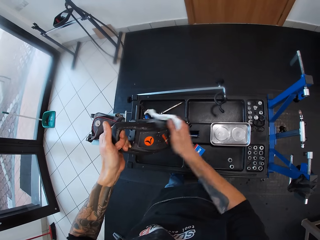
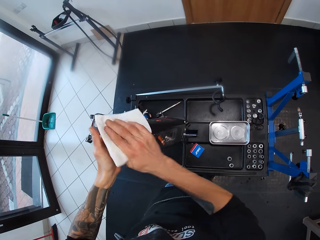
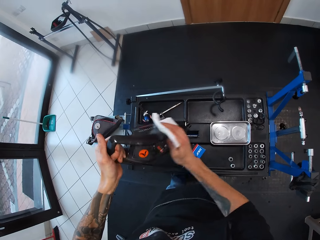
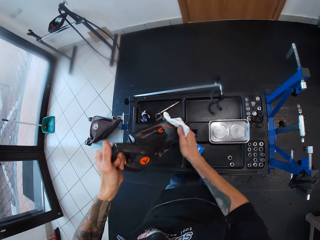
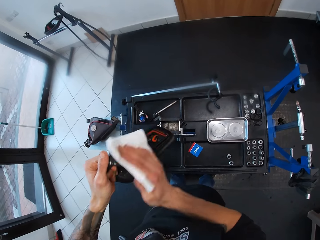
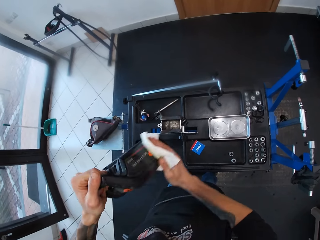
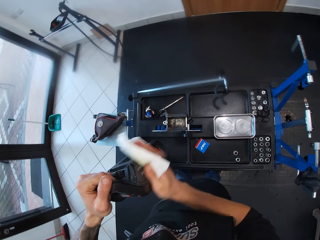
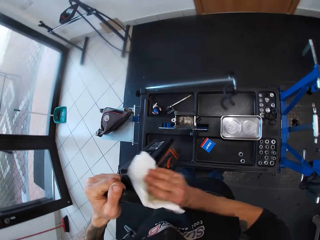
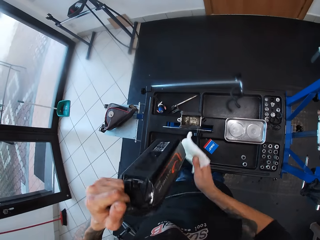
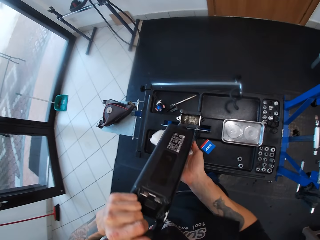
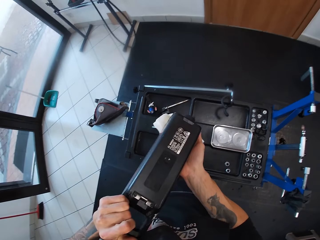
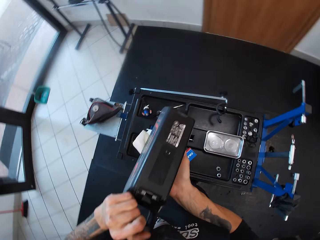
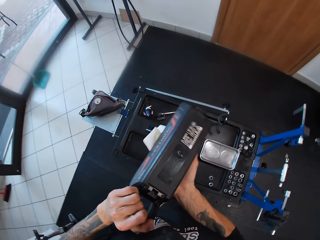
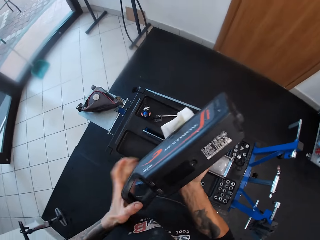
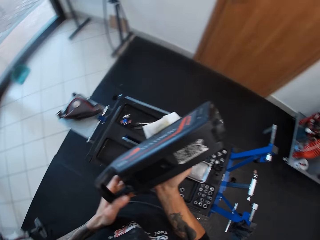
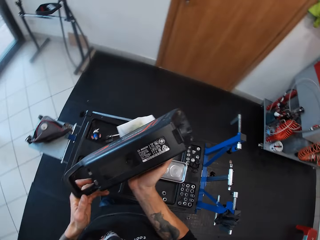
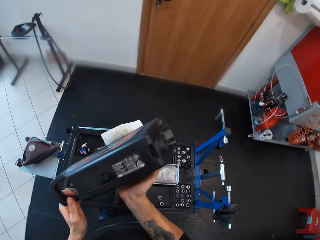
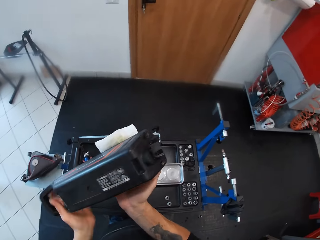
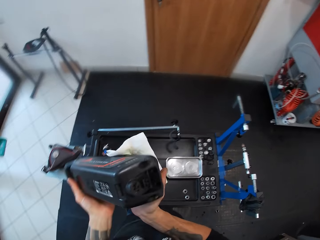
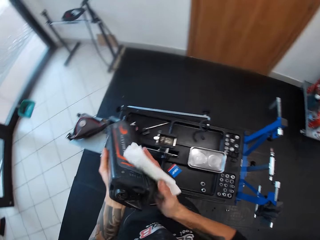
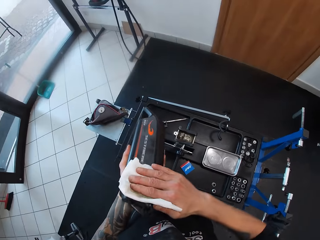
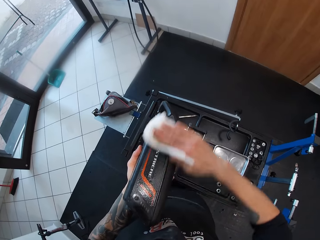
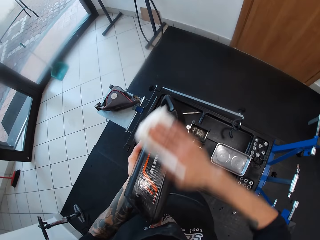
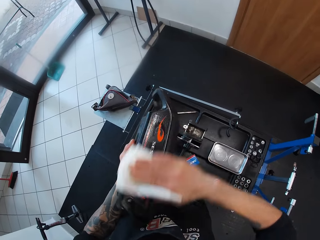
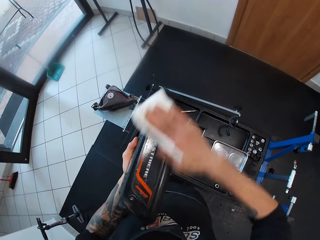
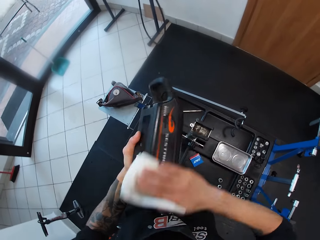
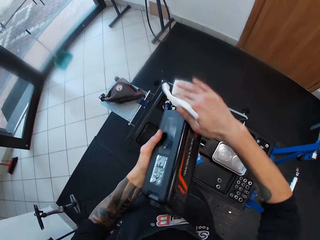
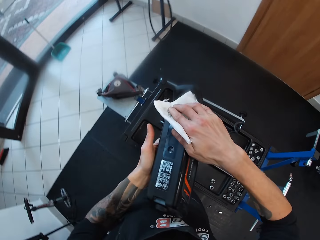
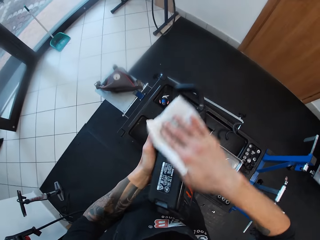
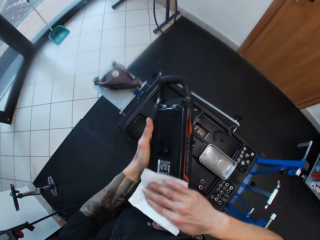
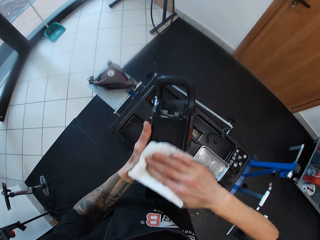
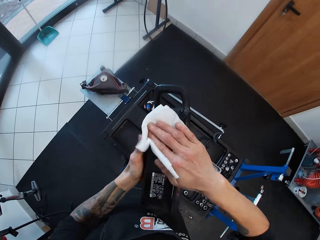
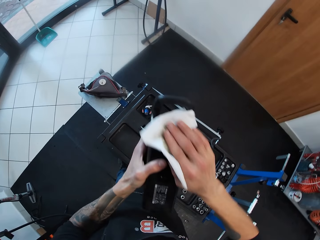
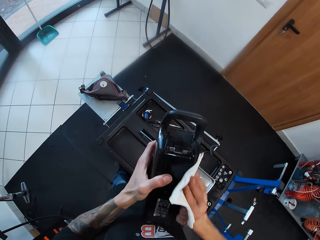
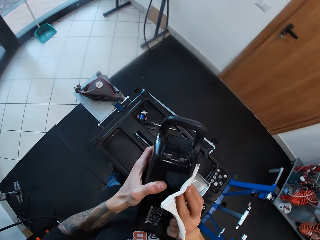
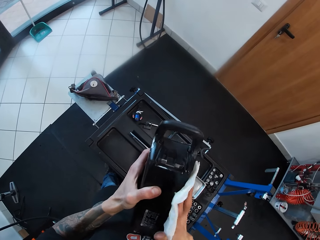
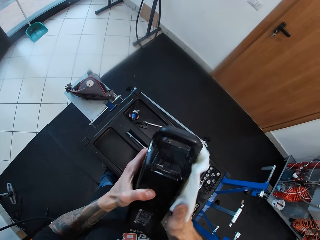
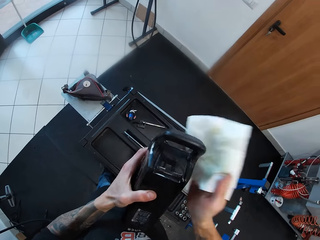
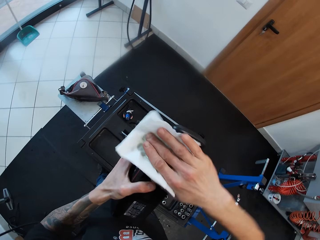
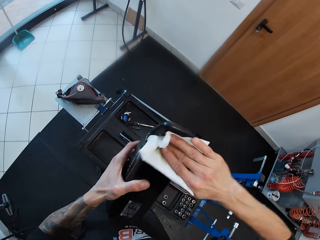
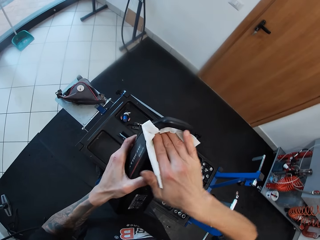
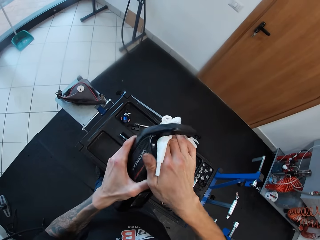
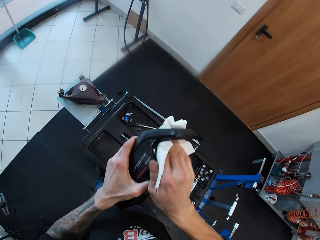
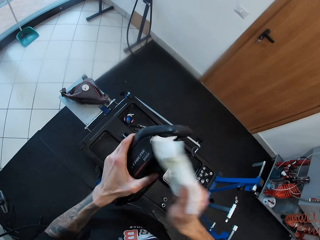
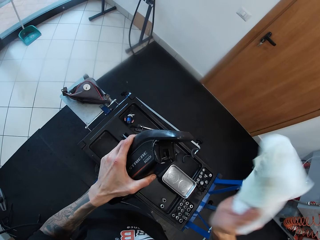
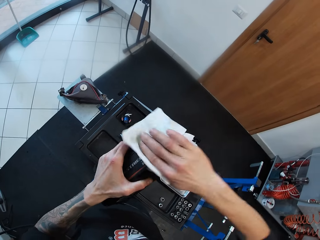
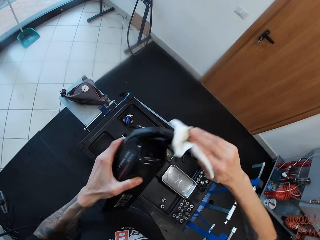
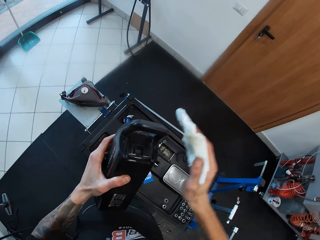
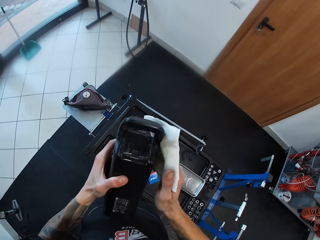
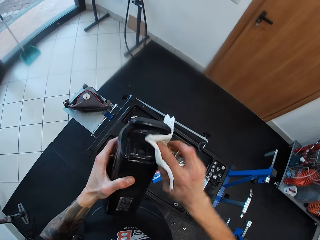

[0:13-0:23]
The camera wearer lifts something with the left hand. They wipe something with a tissue. They look at something. They wipe something with a tissue. They wipe it again.

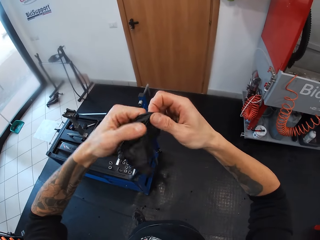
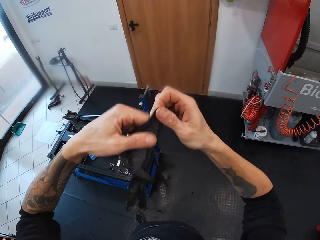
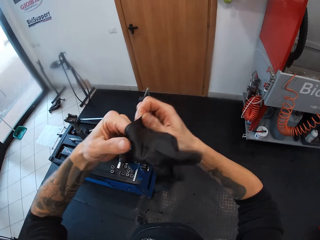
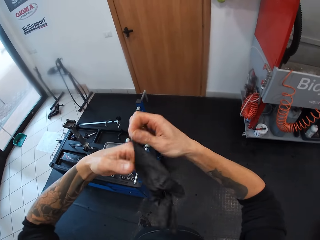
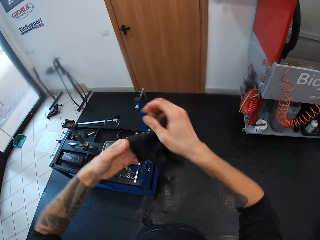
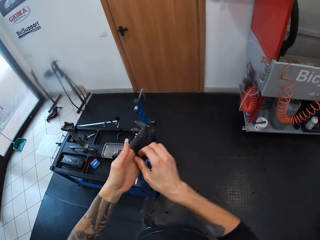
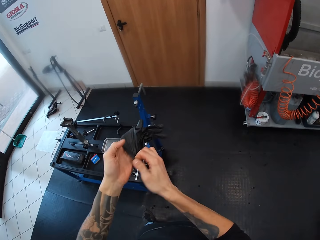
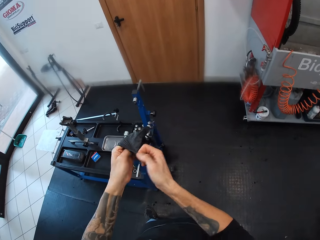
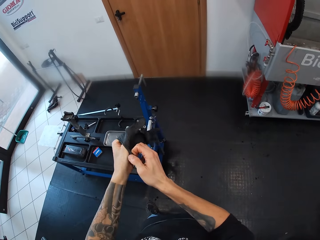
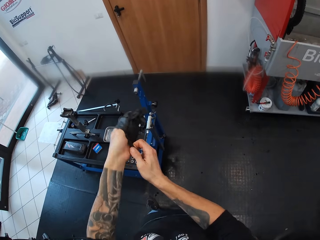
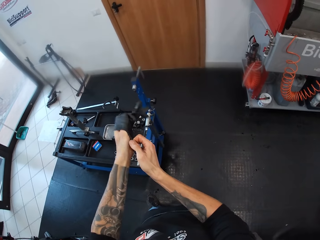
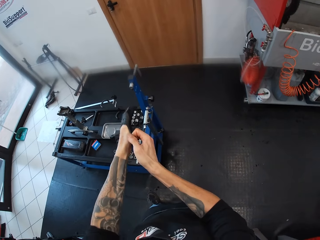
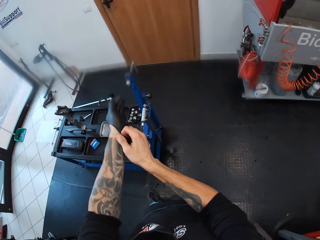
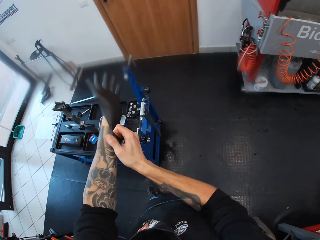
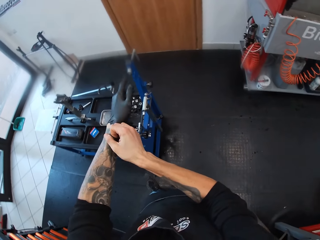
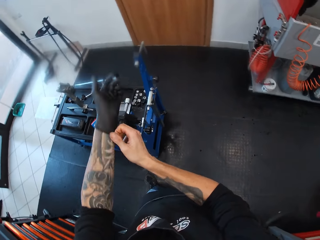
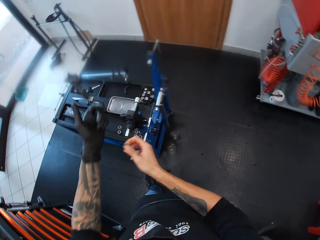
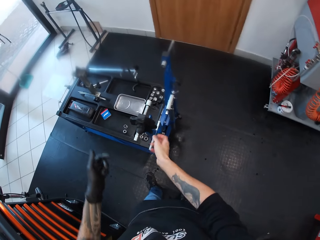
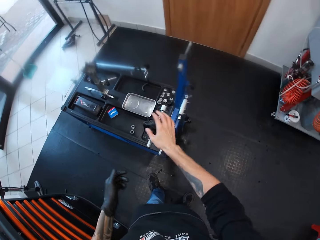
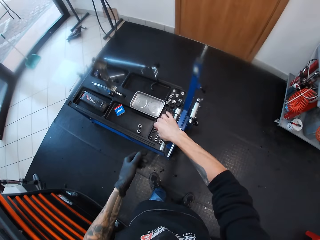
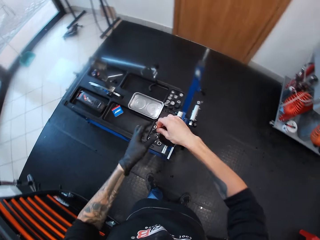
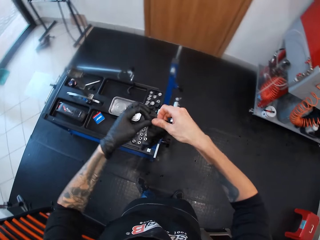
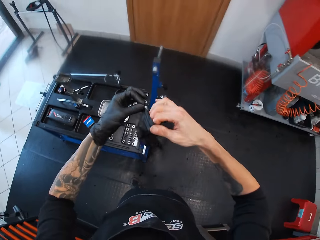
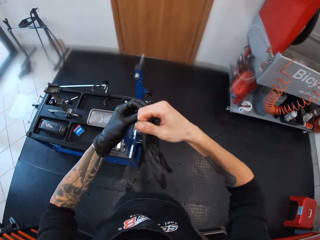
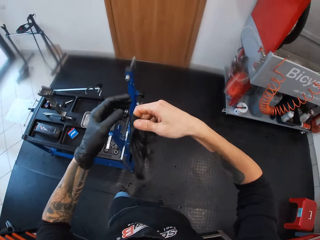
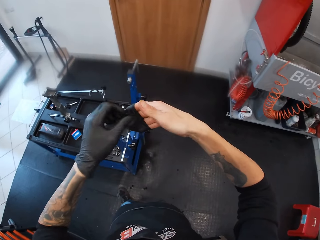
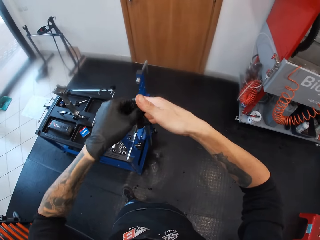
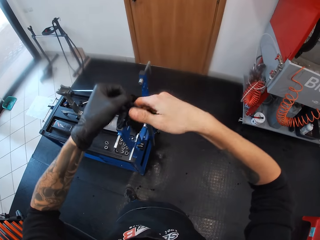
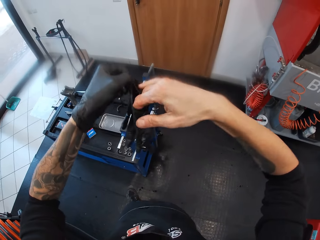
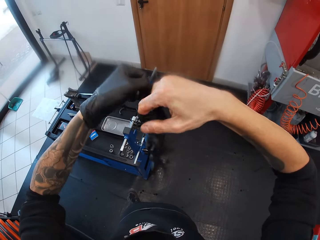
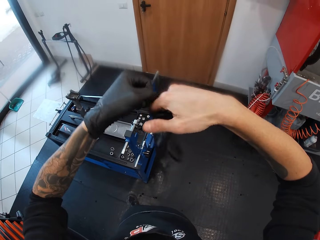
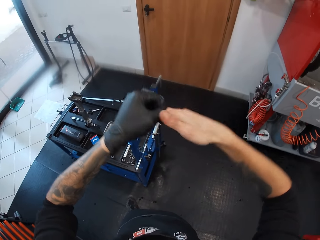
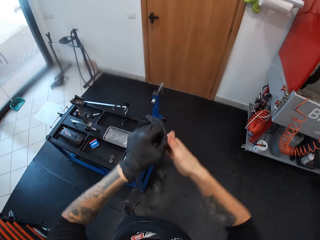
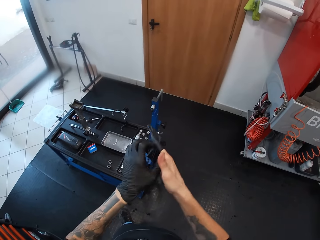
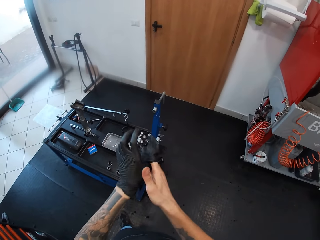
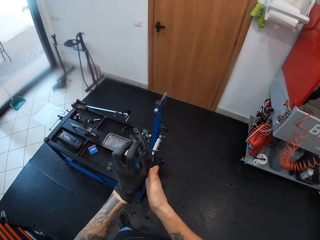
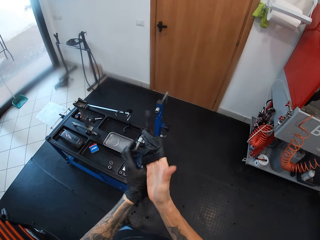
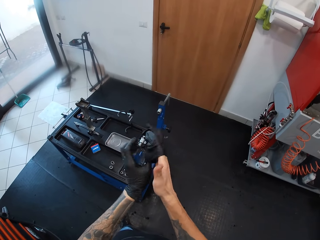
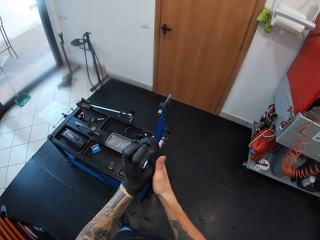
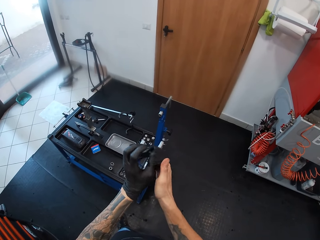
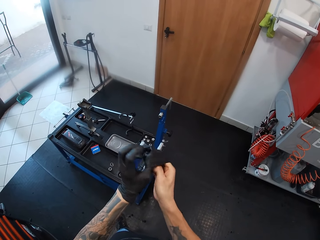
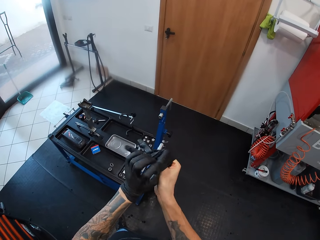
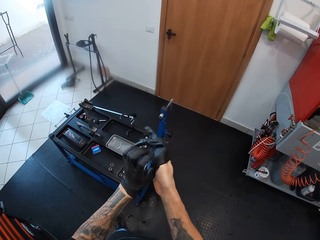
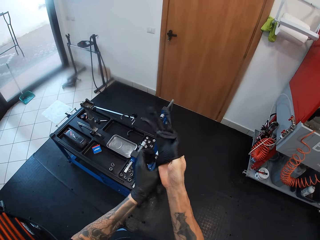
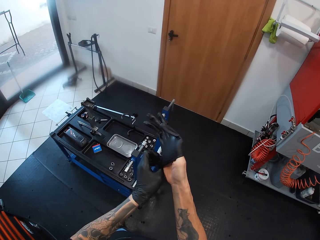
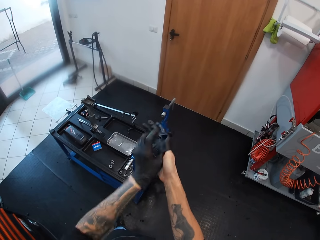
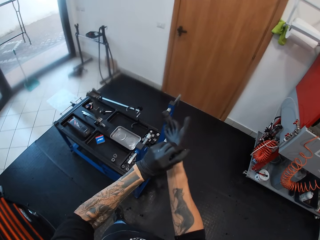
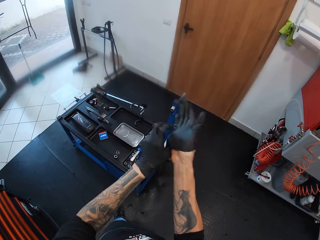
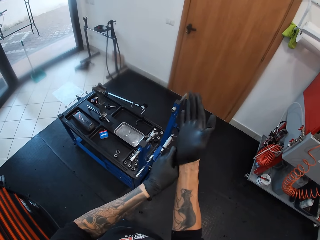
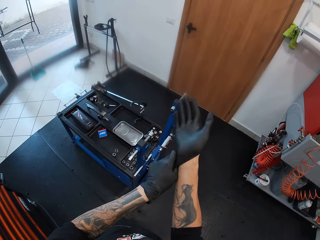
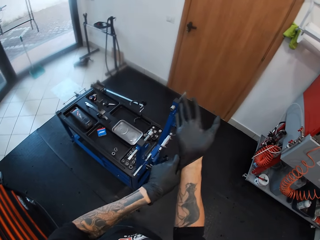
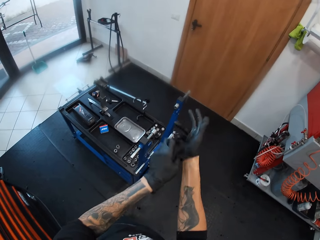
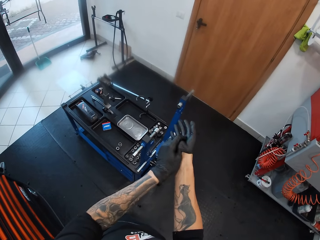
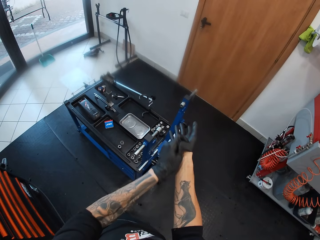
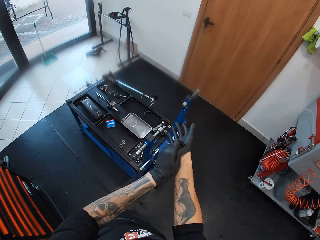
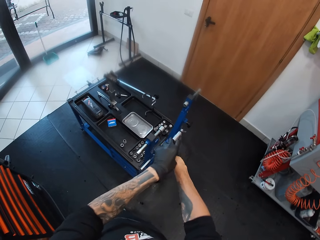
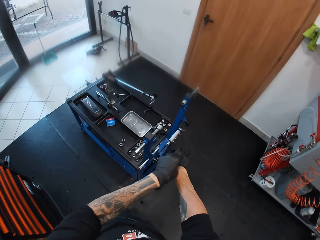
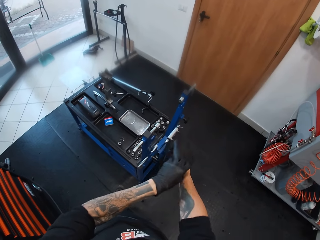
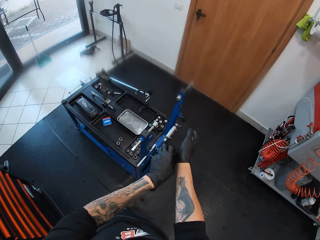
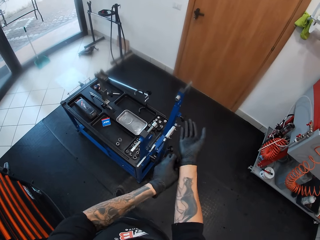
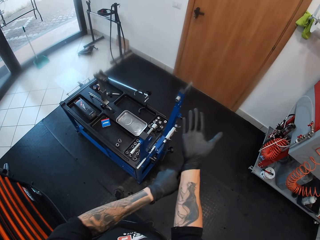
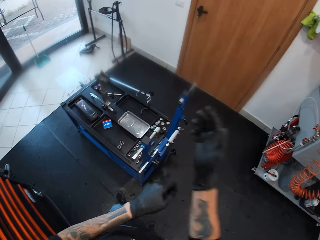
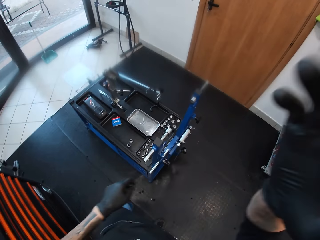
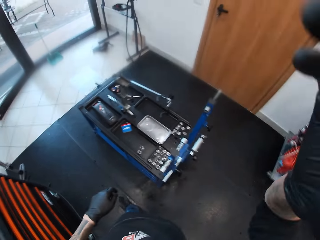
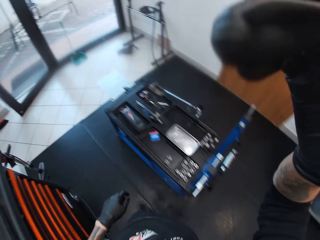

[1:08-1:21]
The camera wearer wears the glove on the left hand. He picks a black glove from the workbench with his right hand. He wears the black glove on his right hand with his left hand. He raises the right hand.
